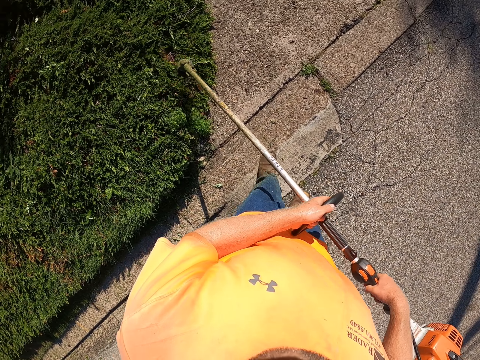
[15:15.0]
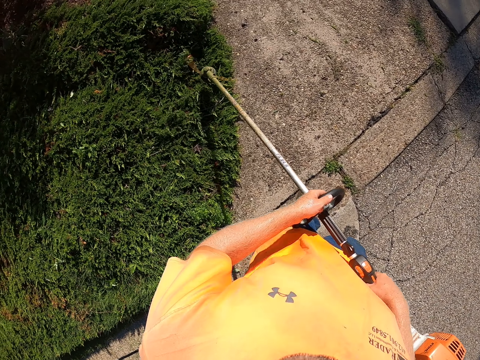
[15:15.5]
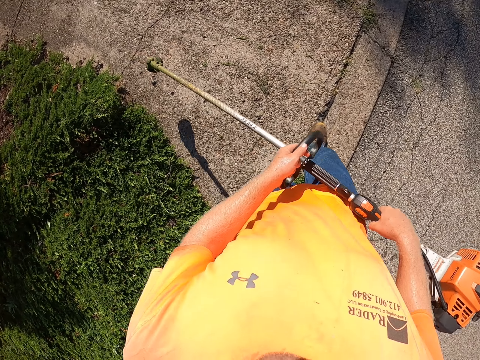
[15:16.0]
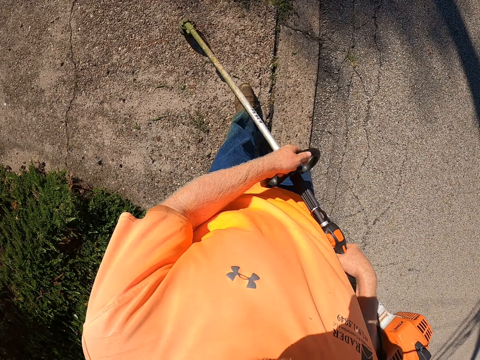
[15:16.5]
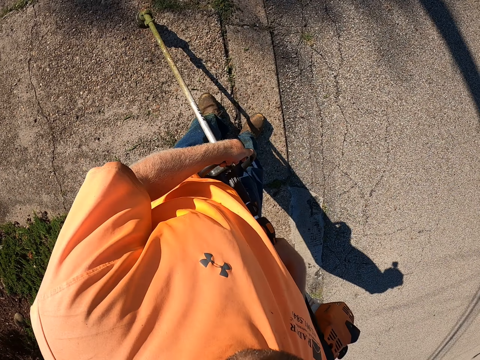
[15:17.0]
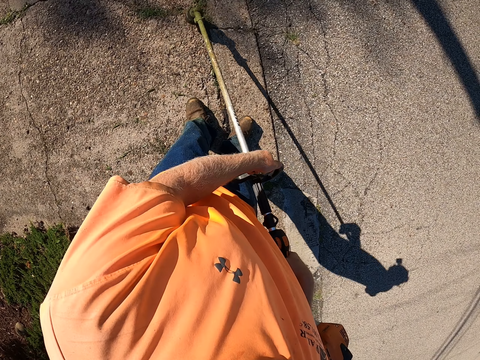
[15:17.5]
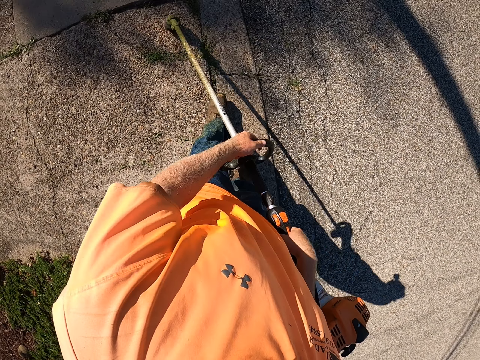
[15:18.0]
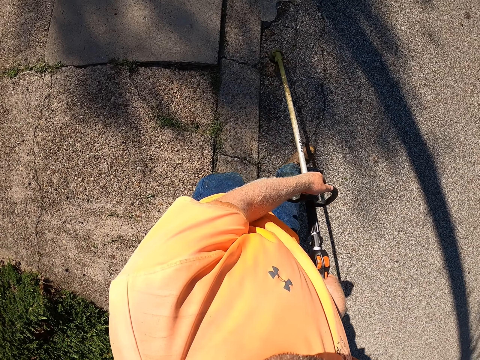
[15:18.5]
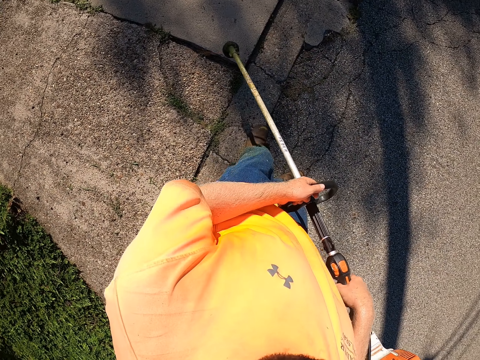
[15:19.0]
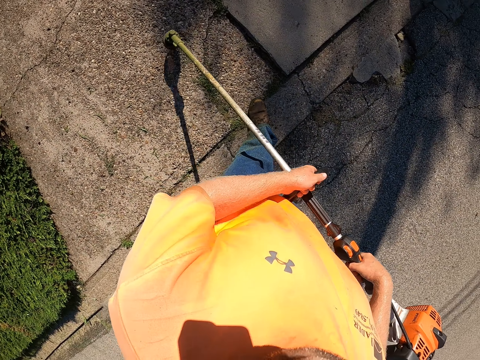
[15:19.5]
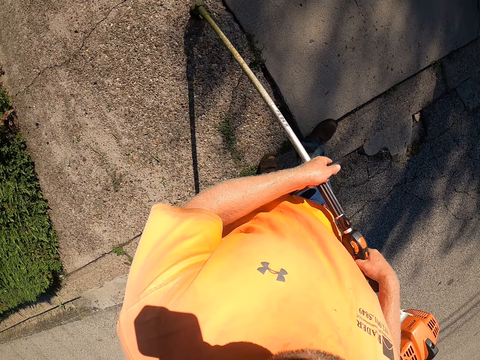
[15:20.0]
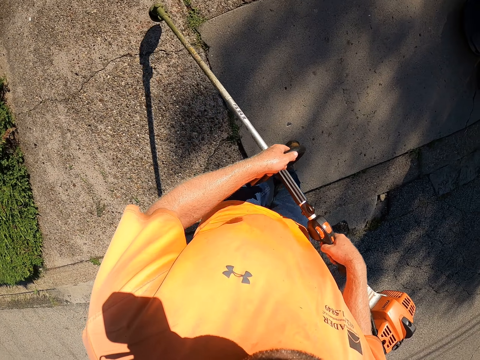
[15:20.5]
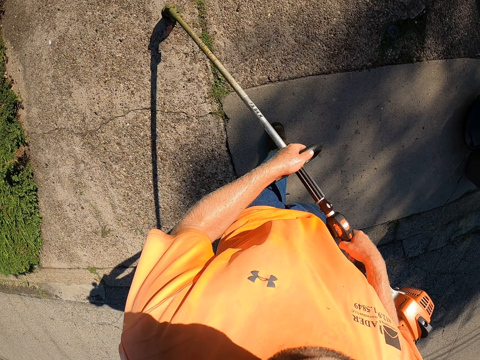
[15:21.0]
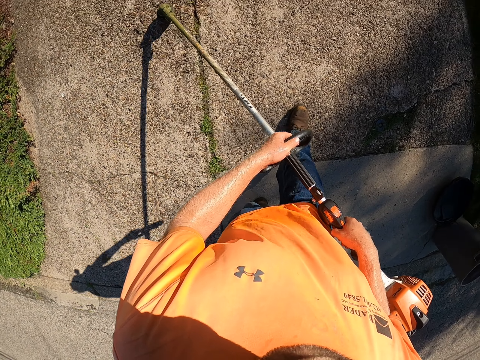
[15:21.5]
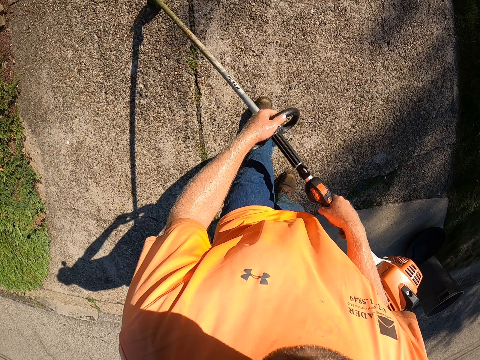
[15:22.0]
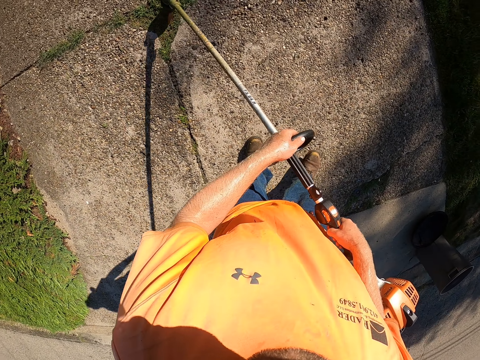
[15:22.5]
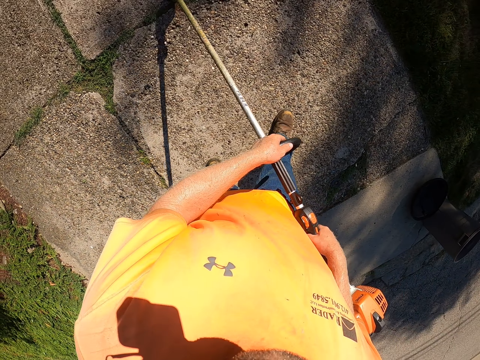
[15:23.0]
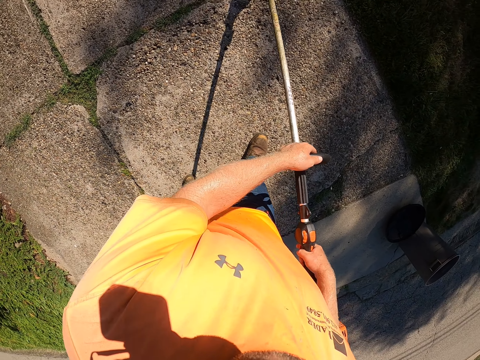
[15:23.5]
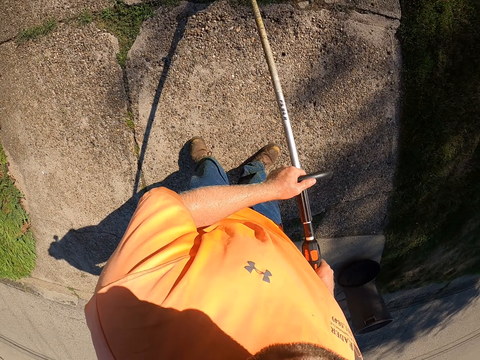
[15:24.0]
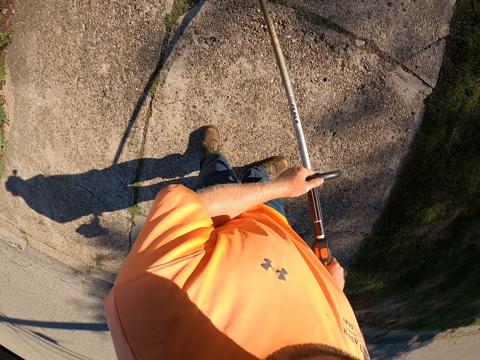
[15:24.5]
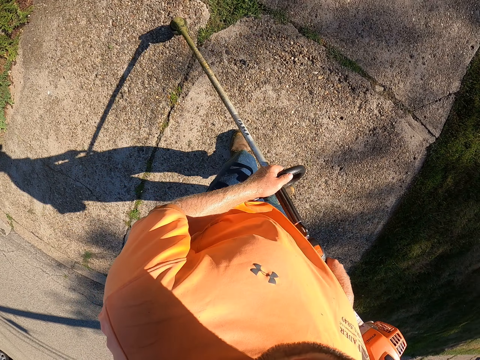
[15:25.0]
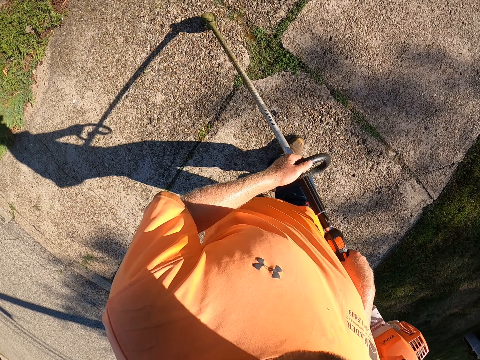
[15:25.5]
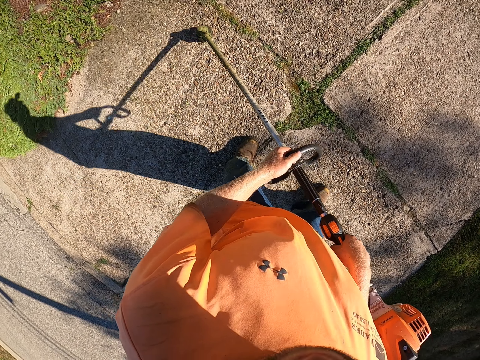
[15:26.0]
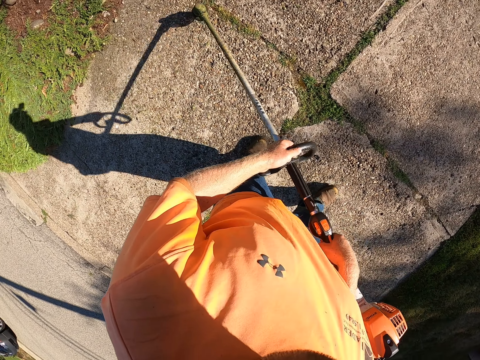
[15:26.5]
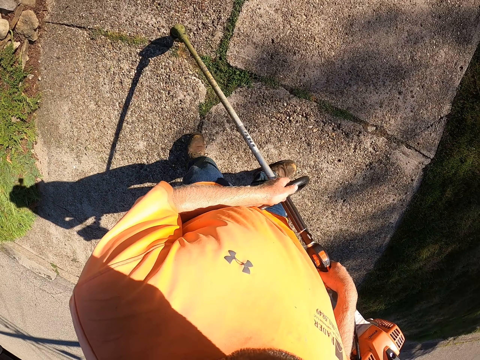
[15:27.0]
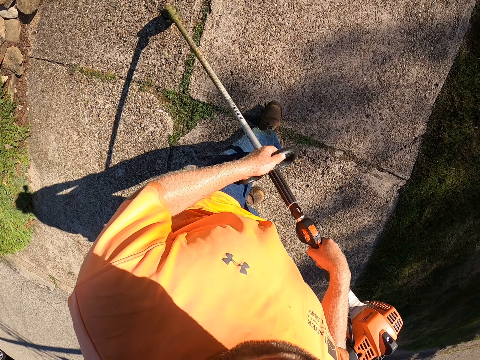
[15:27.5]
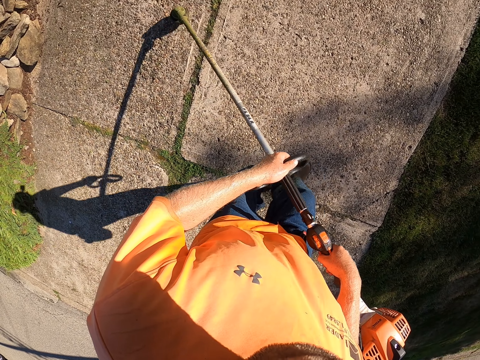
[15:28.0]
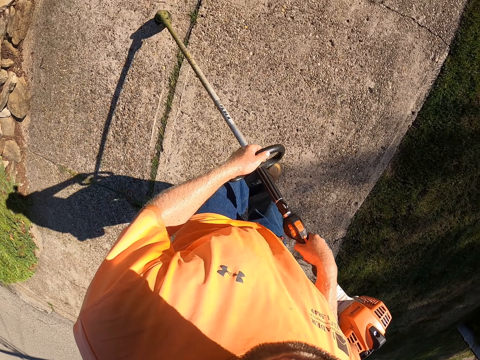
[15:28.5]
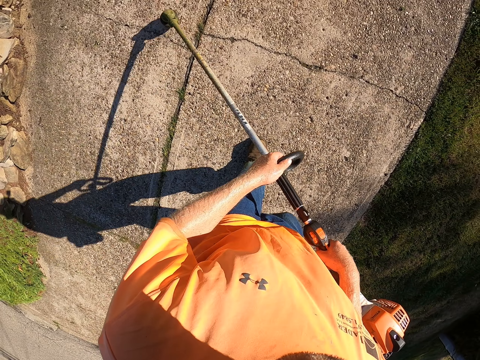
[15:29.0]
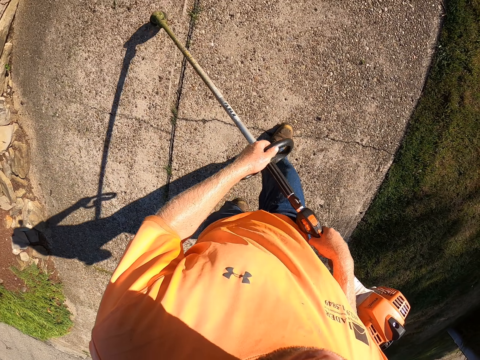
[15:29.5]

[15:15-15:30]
The camera wearer cuts grass with the cordless grass trimmer with both hands. They move the grass cutter on the pavement. They move the grass cutter on the pavement again. They walk.

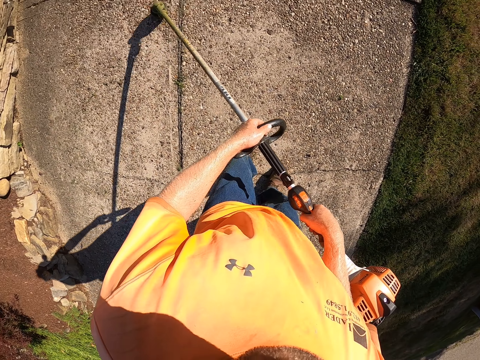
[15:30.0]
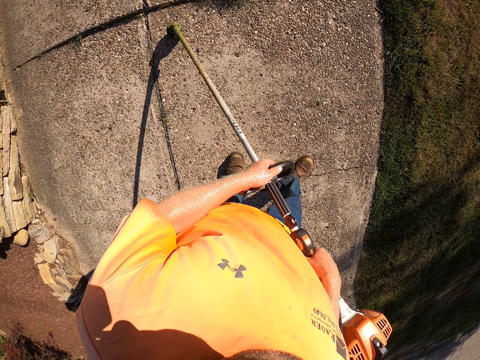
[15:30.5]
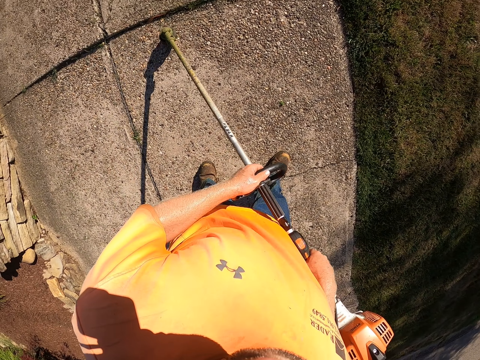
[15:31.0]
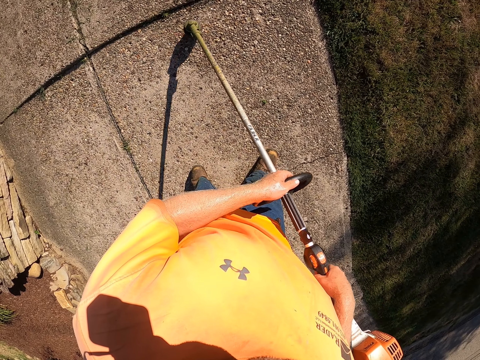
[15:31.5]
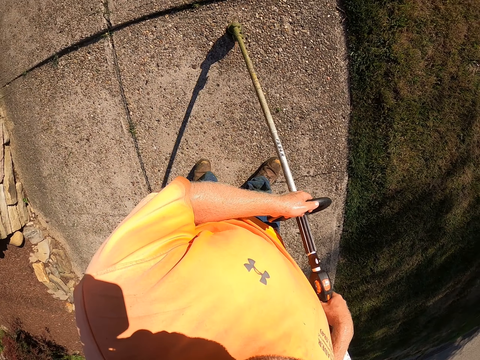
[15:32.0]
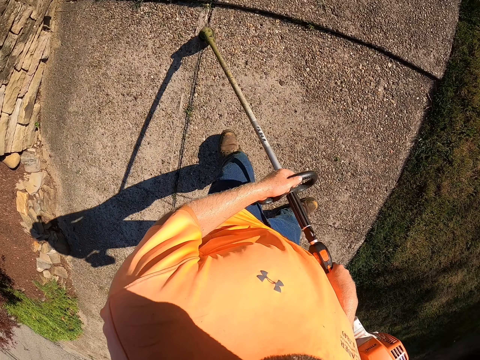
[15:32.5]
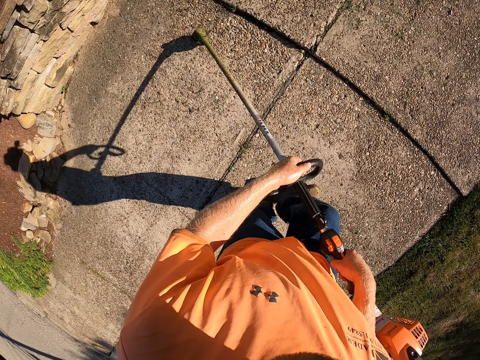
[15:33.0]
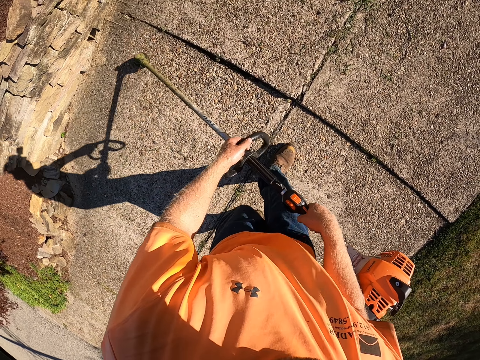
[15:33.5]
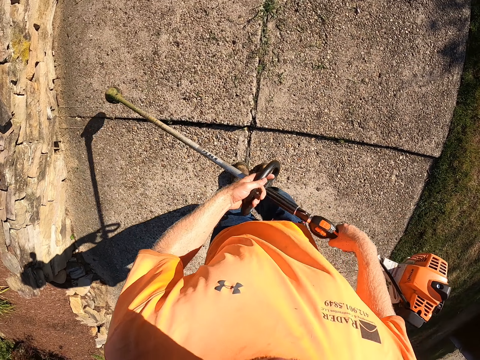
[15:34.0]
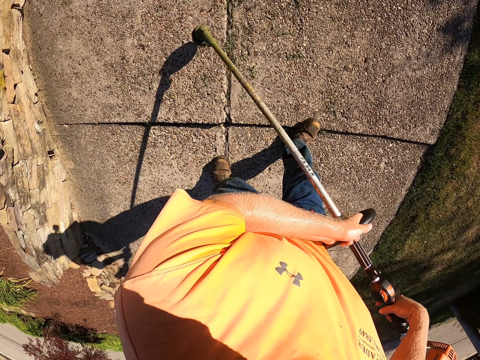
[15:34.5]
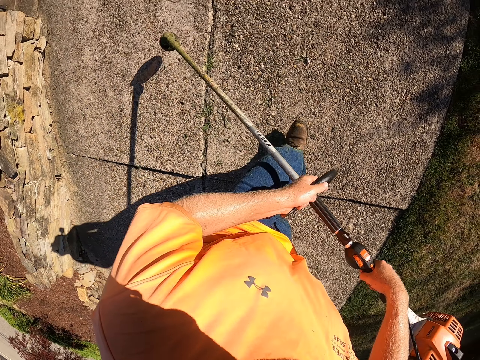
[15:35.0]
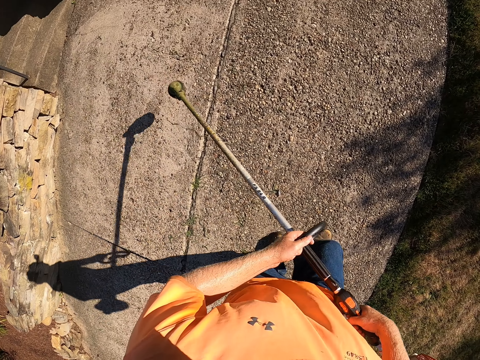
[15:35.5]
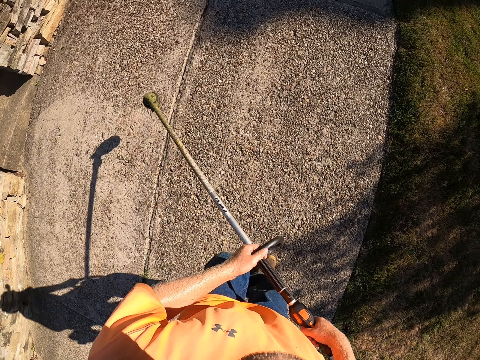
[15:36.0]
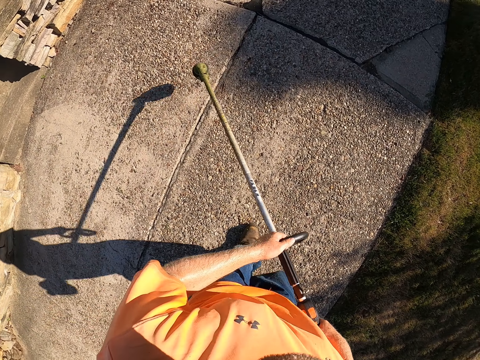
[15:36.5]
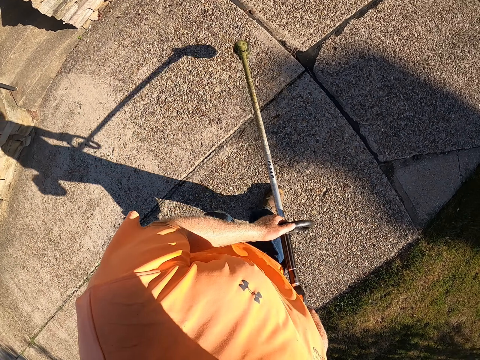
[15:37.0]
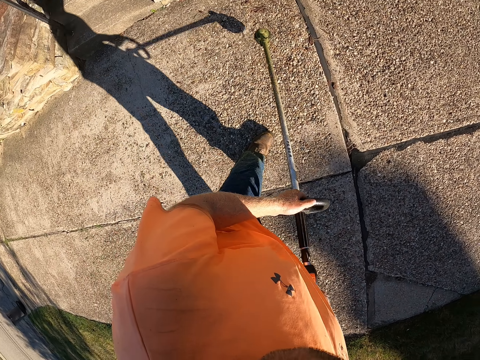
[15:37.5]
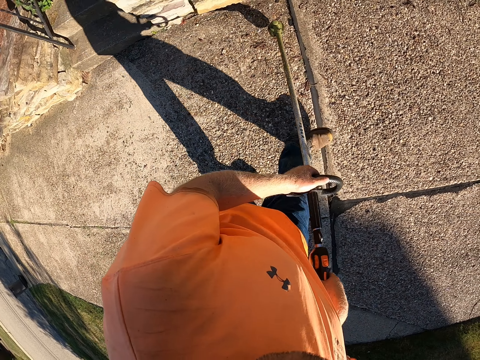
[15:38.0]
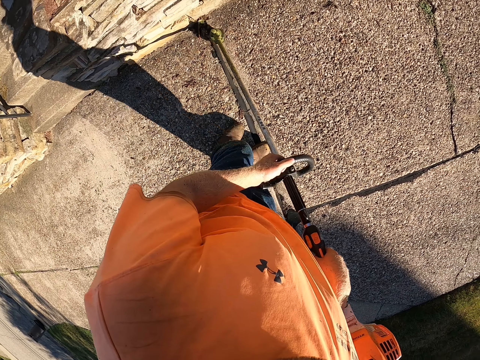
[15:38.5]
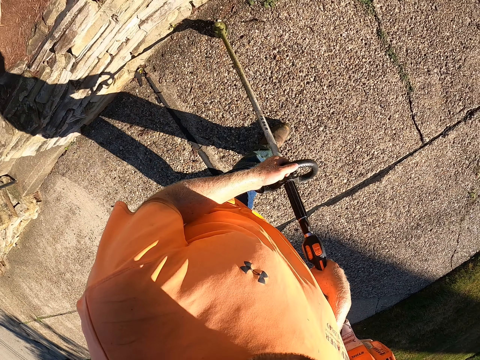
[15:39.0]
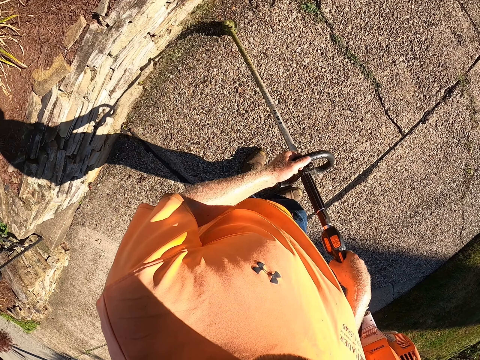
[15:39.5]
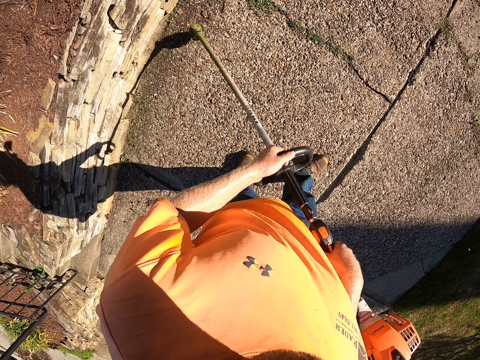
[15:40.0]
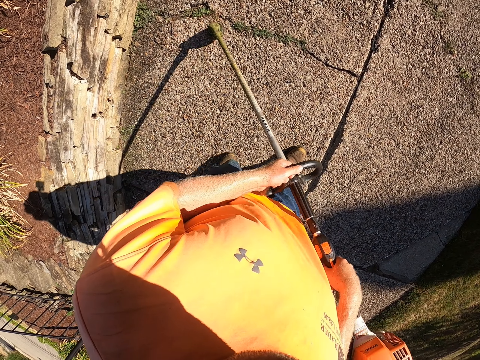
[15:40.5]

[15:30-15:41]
The camera wearer walks. They move the grass cutter on the pavement. They walk.
